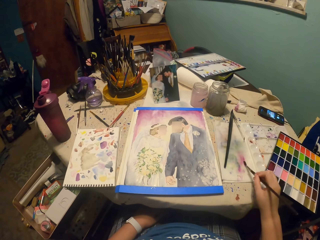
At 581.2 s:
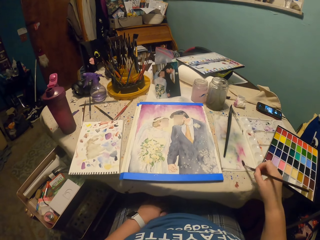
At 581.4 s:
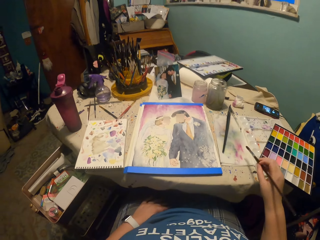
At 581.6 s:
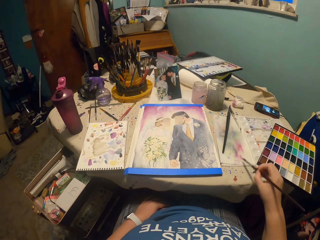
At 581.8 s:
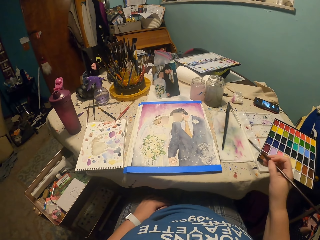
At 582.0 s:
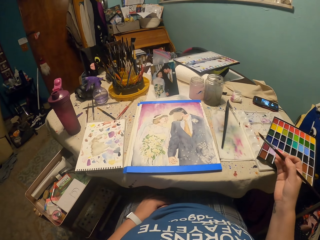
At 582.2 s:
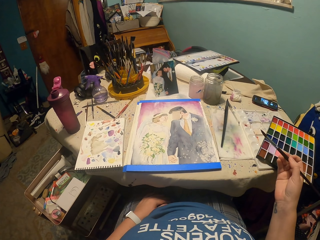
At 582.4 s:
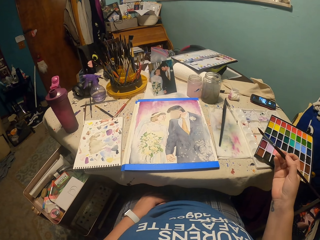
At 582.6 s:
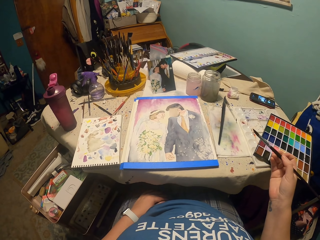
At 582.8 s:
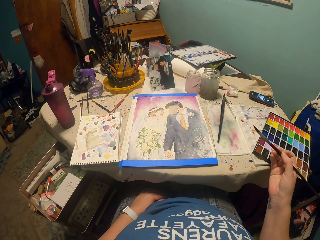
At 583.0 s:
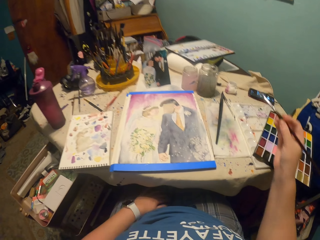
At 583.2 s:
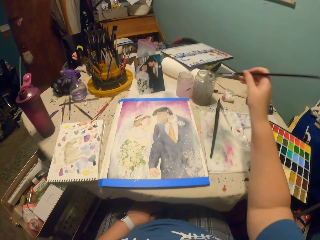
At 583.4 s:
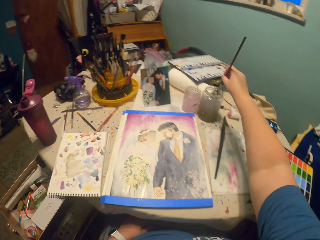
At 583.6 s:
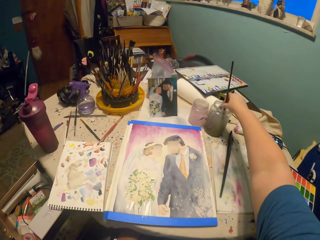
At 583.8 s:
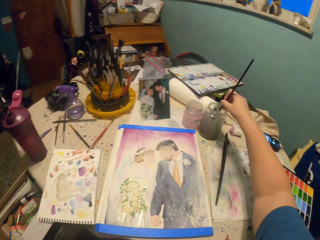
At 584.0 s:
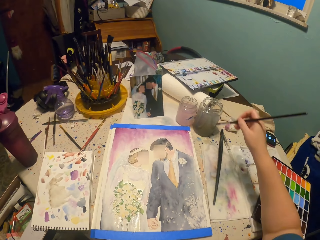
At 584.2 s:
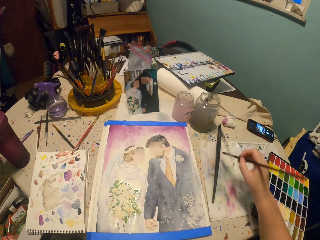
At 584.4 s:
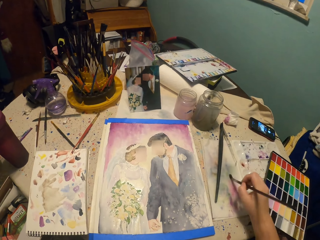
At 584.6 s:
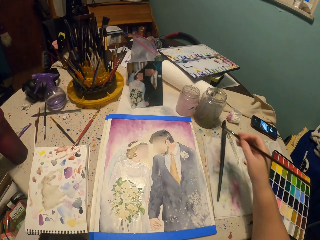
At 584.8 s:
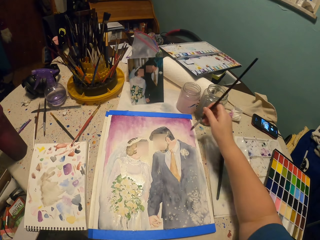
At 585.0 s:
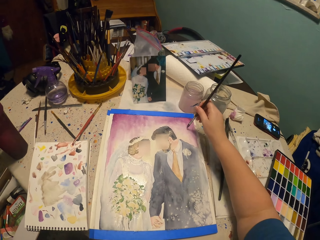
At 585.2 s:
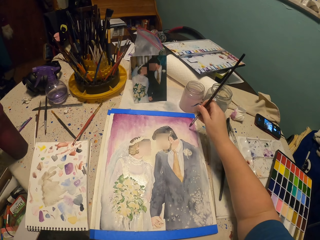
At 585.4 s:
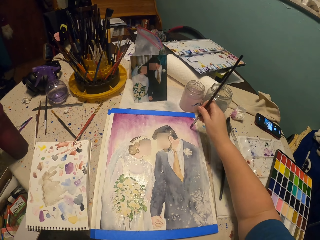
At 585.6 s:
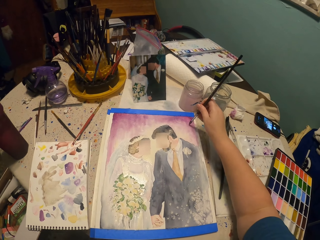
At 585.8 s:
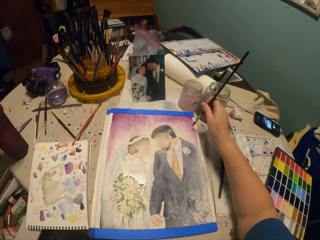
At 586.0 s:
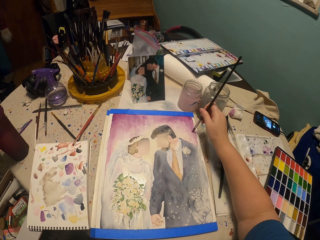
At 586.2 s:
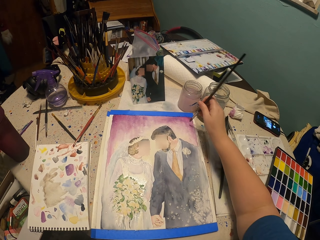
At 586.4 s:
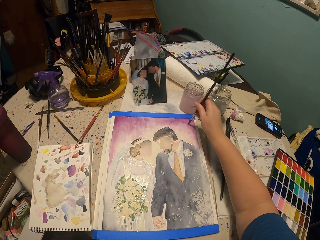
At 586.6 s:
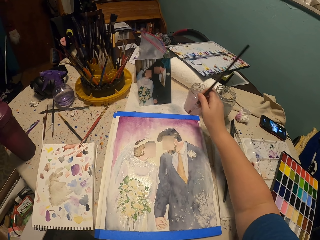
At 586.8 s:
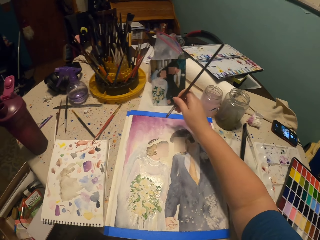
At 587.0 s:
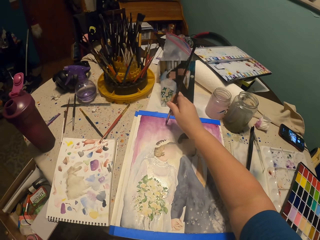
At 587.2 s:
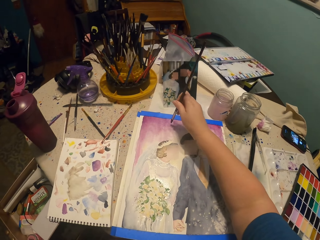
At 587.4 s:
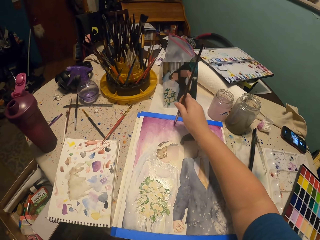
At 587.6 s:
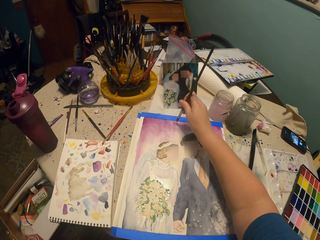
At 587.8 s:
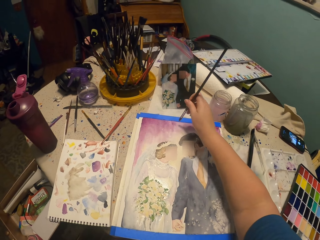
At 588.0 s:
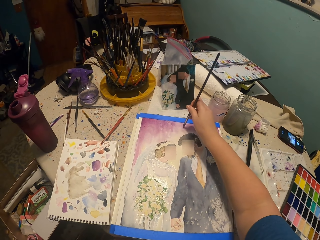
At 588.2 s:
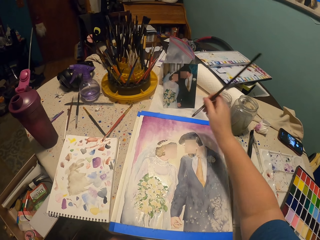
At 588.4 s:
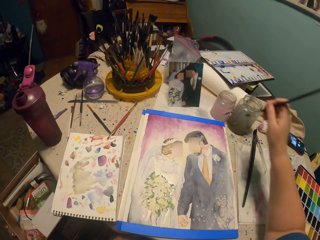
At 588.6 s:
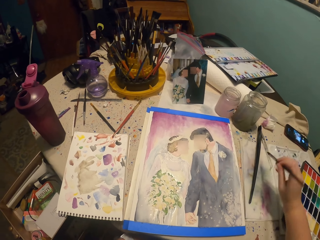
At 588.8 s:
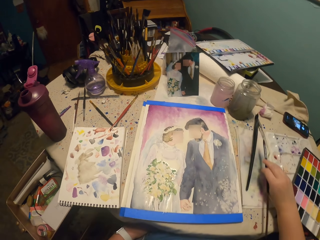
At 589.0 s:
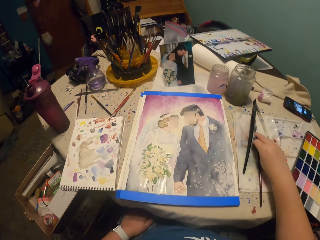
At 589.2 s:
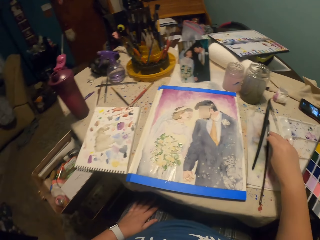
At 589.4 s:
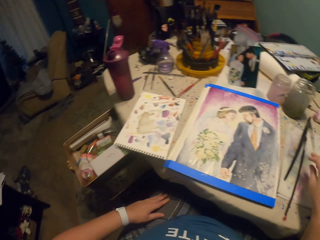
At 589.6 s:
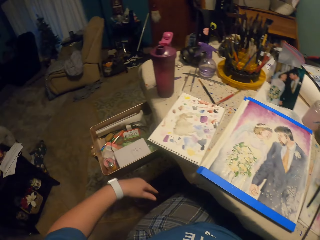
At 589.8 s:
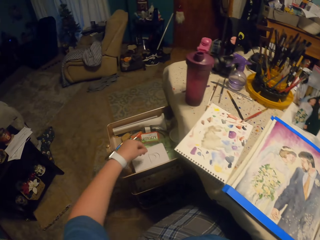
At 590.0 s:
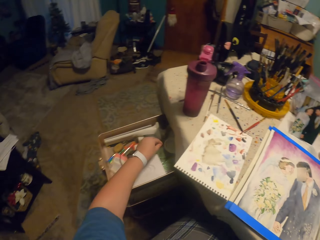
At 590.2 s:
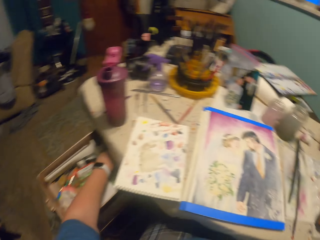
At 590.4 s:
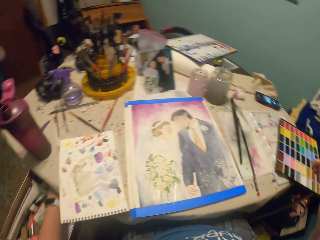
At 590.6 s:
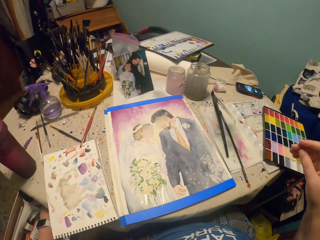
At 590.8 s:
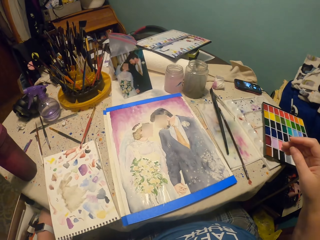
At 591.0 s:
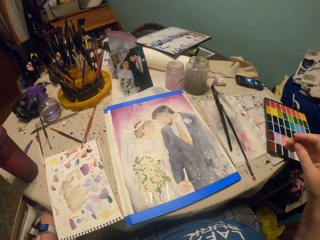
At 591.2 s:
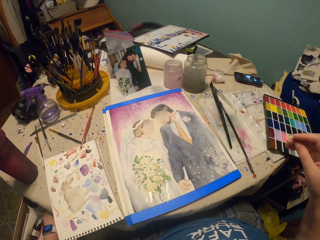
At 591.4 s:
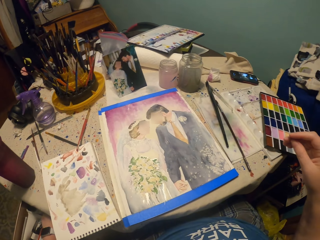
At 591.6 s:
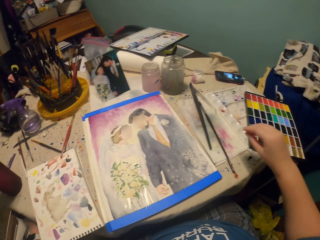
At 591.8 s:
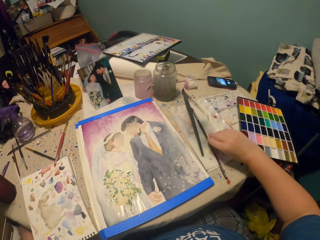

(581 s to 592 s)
The camera wearer taps a side. They dip the paint brush or round brush in water. They tap a side. They tap on the painting. They paint the picture with the paint brush. They put the round brush on the painting table. They pick something.

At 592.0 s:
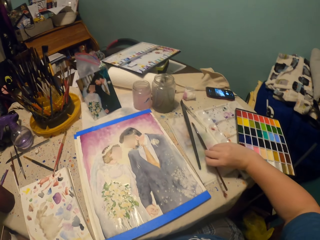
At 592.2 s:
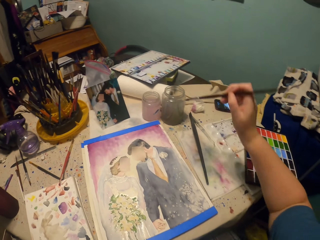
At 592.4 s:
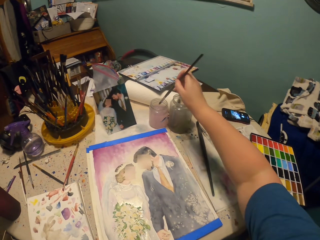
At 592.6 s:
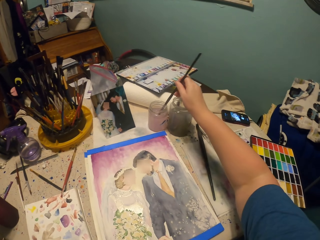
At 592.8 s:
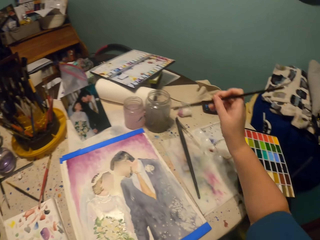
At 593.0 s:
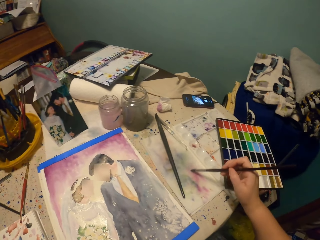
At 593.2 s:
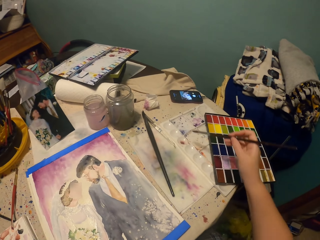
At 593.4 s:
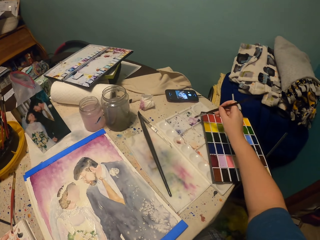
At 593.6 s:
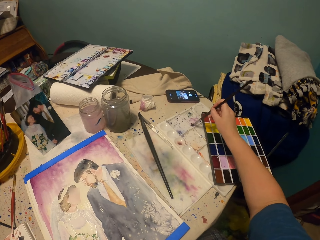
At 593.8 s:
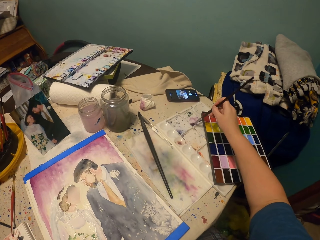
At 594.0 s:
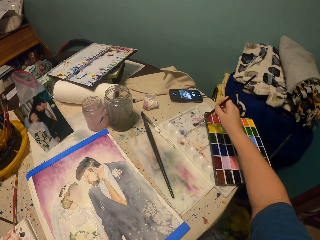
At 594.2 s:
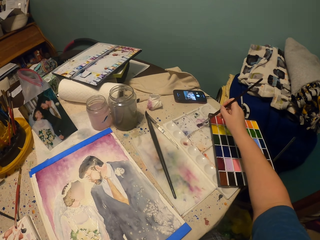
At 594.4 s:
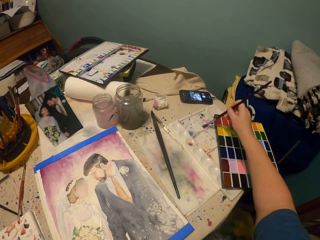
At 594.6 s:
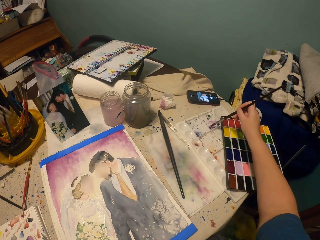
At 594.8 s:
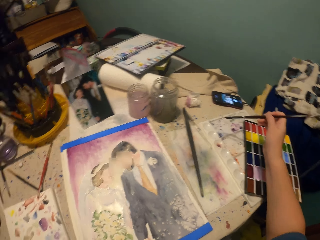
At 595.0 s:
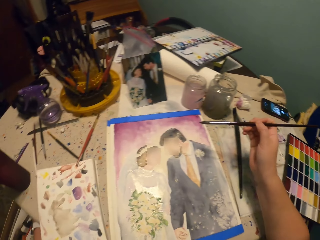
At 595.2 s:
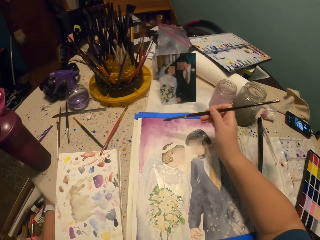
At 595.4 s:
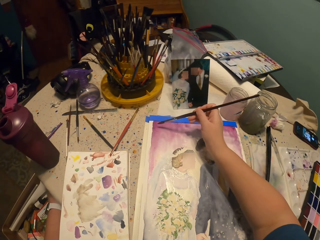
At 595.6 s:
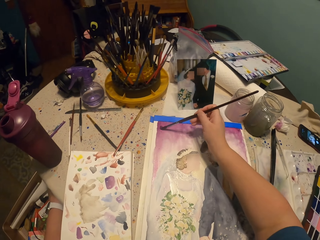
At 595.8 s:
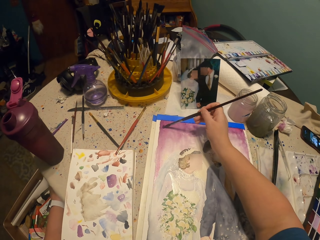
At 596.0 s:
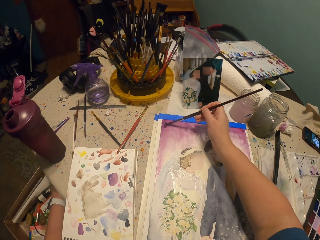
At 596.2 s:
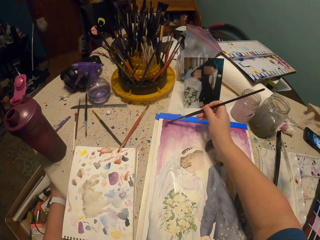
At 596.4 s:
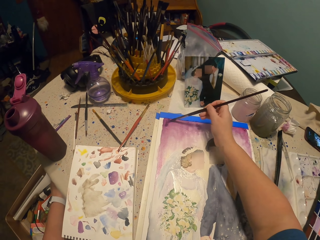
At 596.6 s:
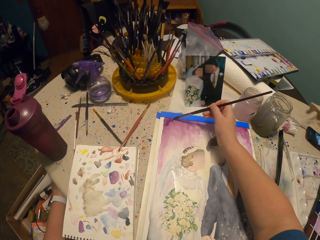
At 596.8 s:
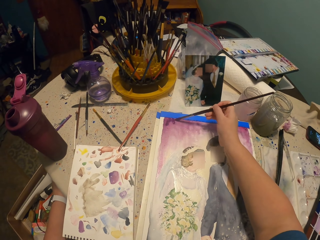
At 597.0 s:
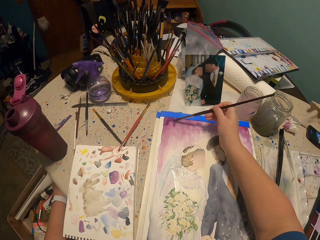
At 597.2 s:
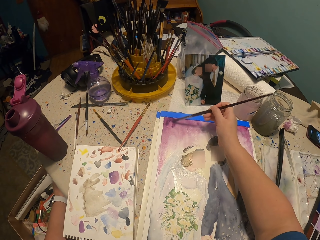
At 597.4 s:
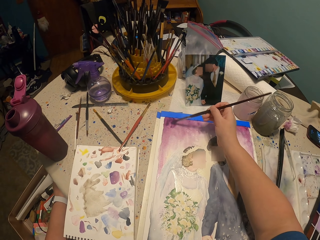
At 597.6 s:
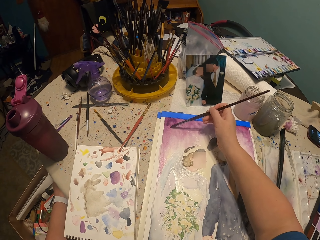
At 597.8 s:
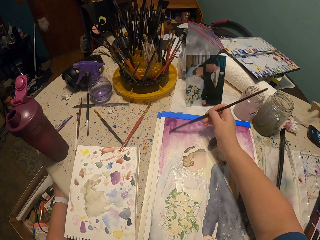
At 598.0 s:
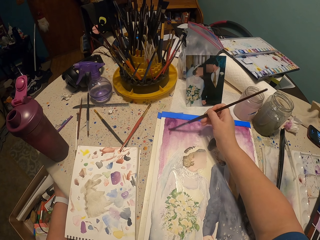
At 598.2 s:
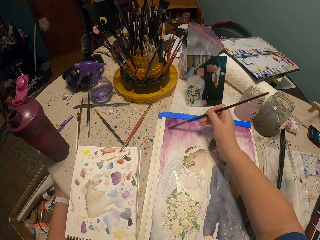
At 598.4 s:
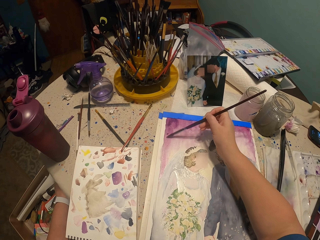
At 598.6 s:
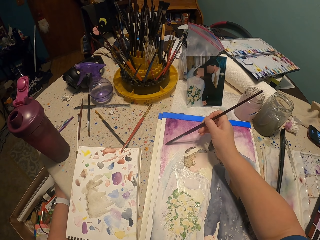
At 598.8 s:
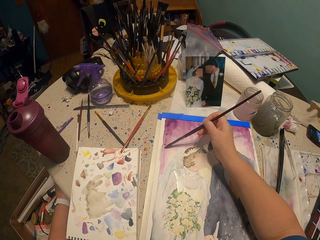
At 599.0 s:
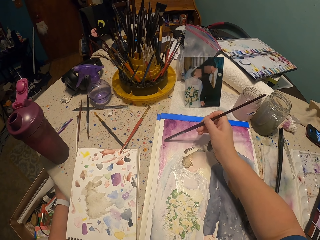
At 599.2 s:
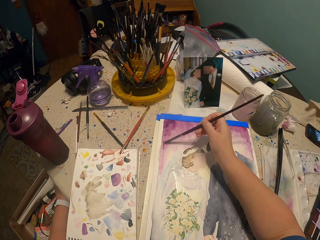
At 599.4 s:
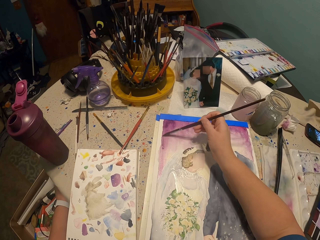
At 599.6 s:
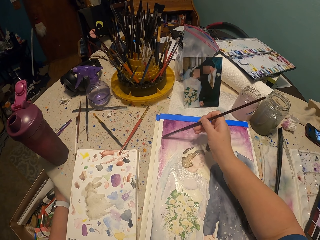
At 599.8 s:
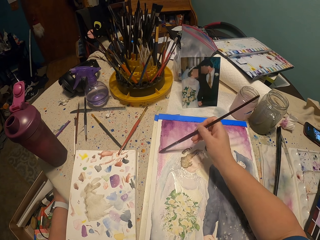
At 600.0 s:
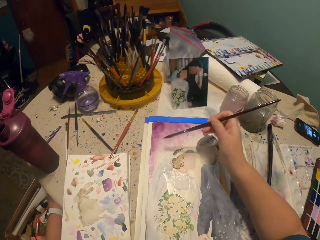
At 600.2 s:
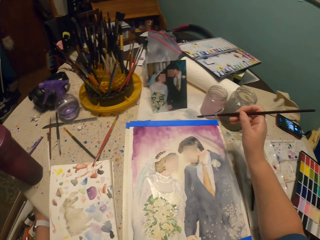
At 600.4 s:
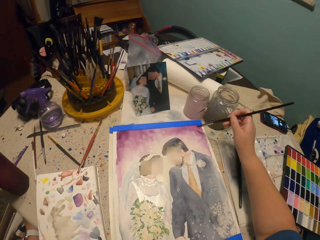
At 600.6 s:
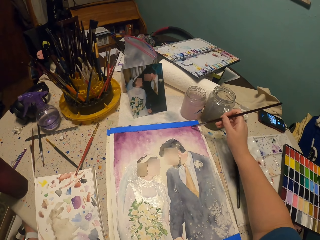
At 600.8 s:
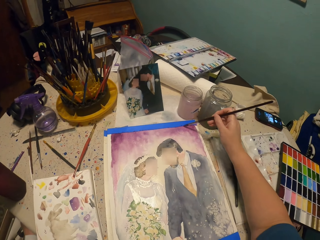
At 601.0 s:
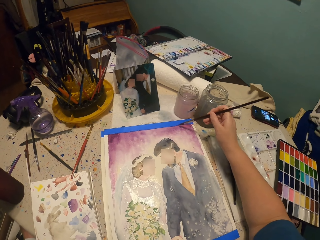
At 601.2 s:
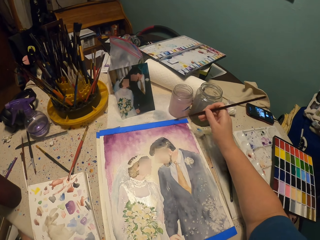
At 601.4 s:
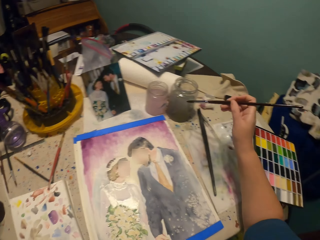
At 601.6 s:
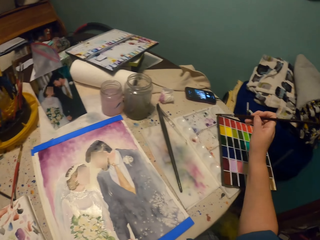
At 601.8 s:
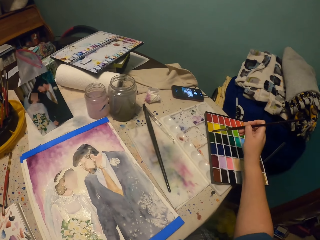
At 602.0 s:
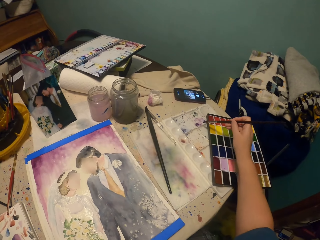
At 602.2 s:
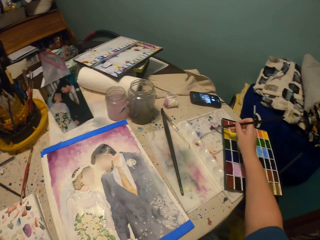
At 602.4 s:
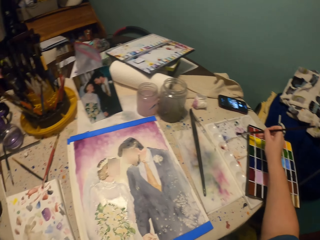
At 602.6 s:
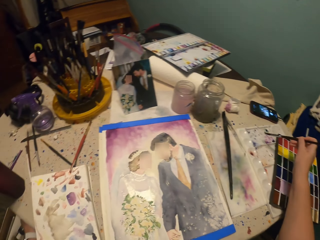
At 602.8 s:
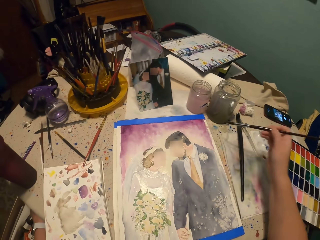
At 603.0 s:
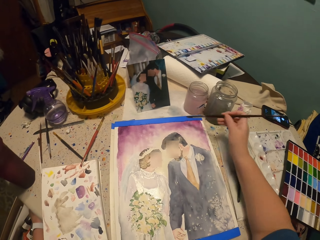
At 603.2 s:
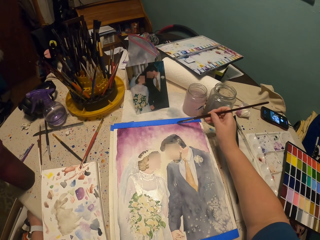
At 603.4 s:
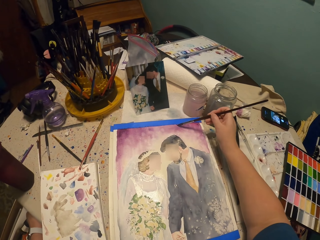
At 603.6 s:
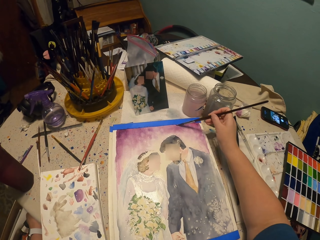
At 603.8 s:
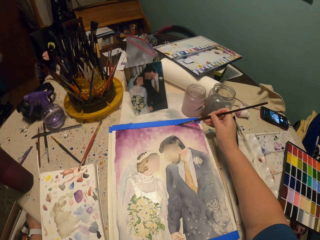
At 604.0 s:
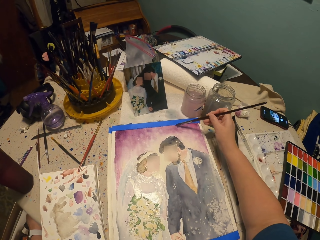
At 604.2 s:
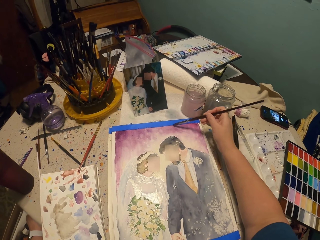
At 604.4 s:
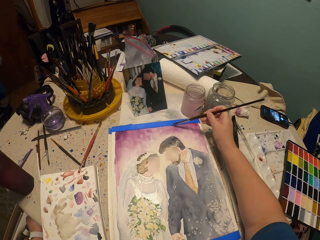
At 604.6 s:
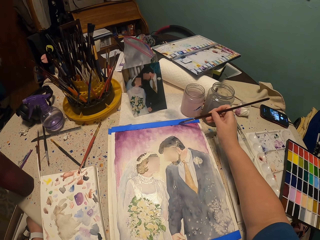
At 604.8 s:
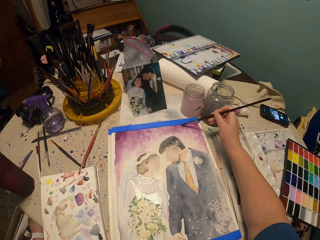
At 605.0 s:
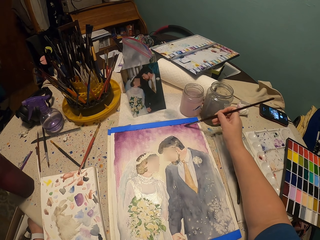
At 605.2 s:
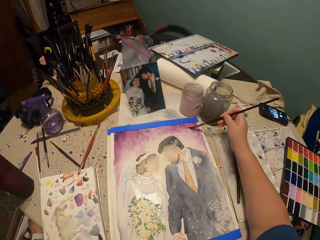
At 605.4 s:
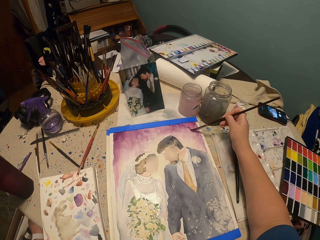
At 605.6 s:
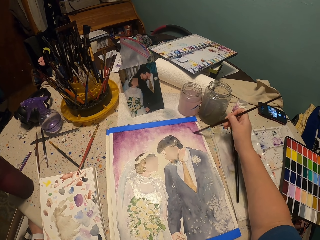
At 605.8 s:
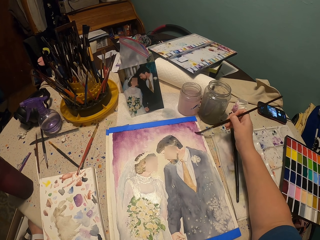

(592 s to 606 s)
The camera wearer picks the round brush. They dip the paint brush in water. They dip the round brush in paint. They paint the picture with the paint brush. They lift a hand. They paint. They dip the round brush in paint. They paint the picture with the paint brush.
